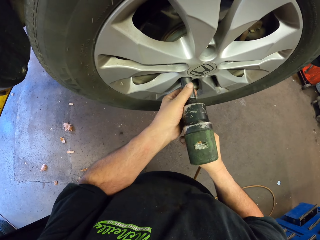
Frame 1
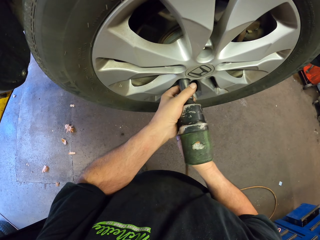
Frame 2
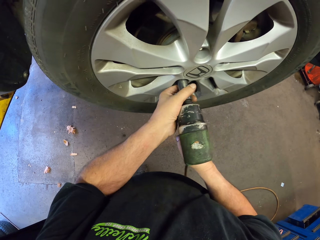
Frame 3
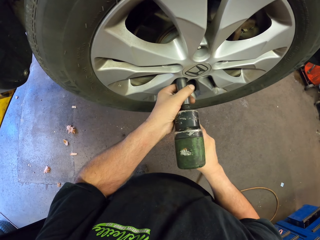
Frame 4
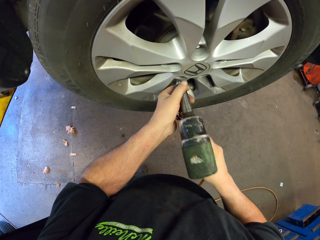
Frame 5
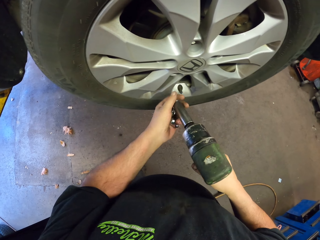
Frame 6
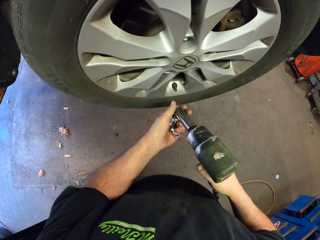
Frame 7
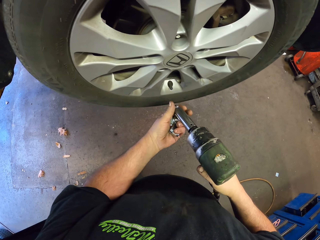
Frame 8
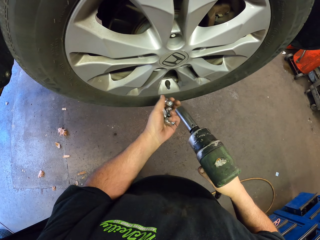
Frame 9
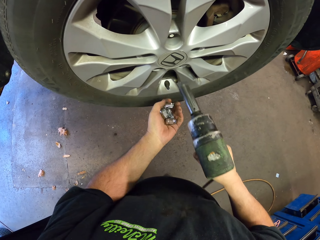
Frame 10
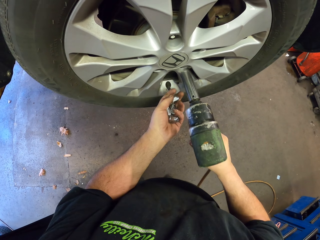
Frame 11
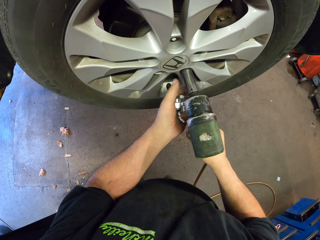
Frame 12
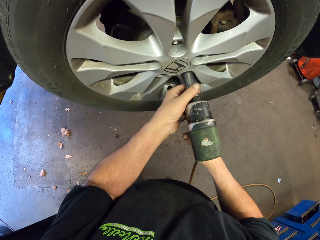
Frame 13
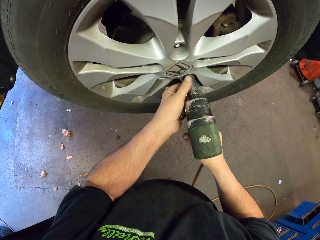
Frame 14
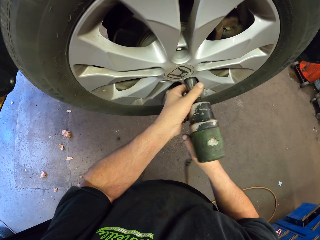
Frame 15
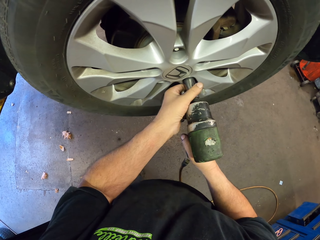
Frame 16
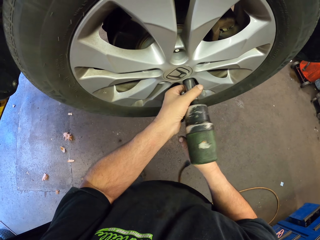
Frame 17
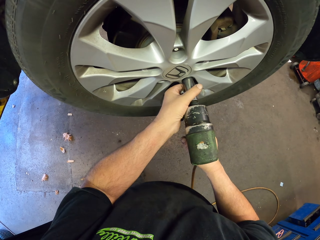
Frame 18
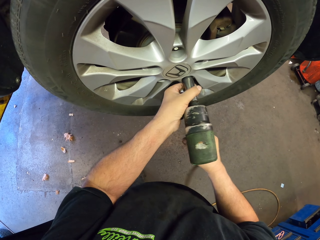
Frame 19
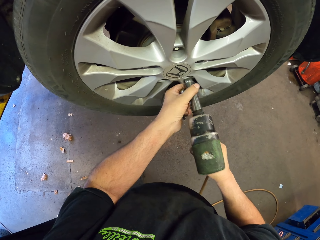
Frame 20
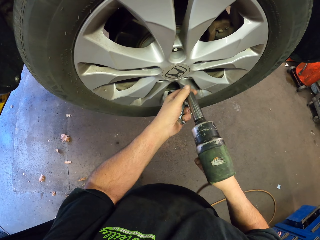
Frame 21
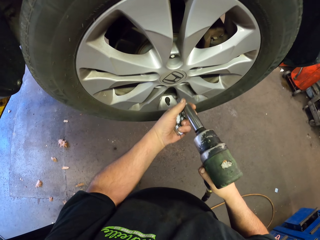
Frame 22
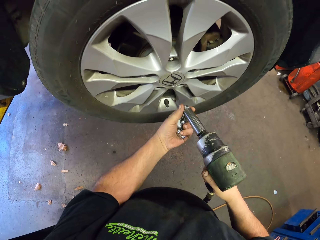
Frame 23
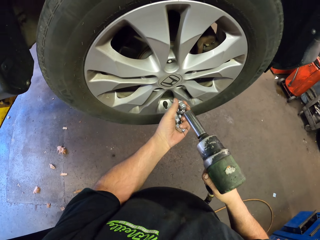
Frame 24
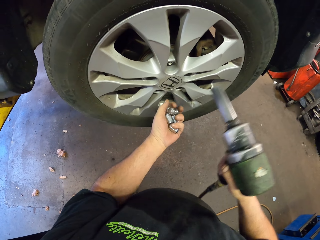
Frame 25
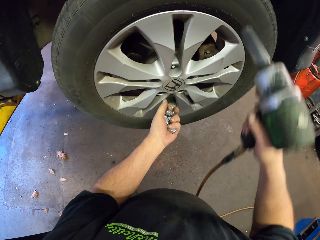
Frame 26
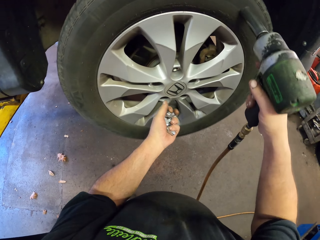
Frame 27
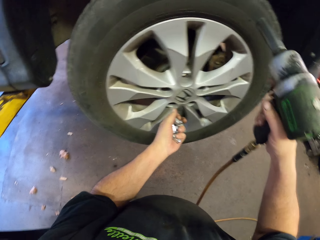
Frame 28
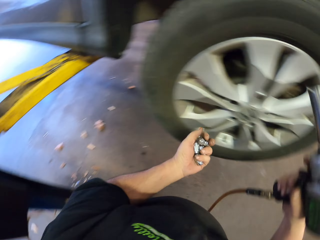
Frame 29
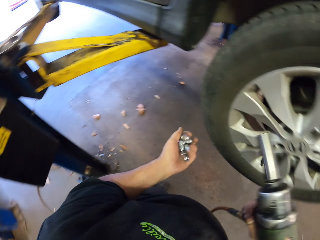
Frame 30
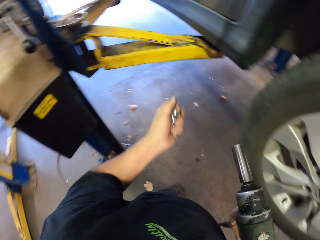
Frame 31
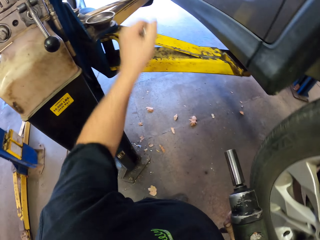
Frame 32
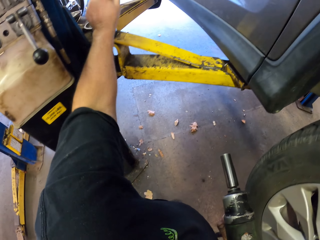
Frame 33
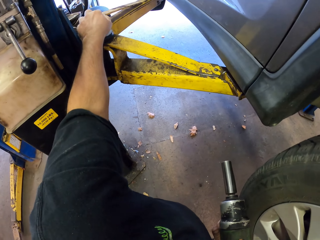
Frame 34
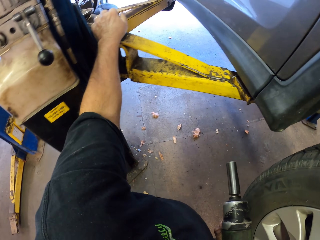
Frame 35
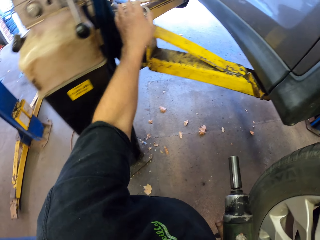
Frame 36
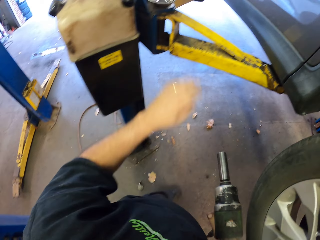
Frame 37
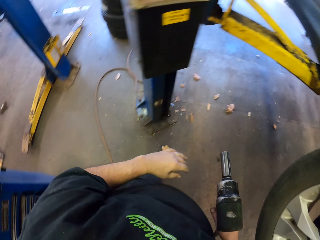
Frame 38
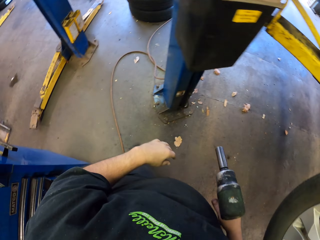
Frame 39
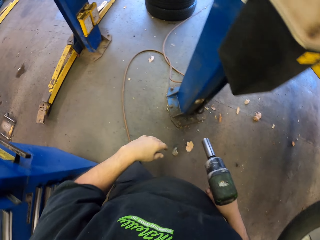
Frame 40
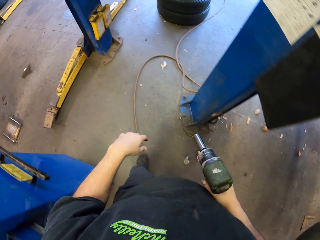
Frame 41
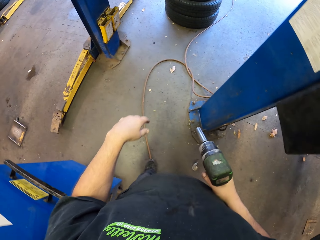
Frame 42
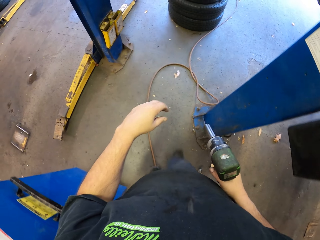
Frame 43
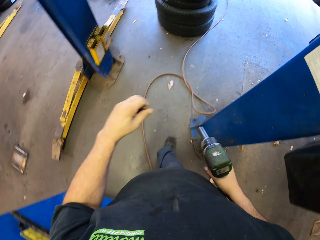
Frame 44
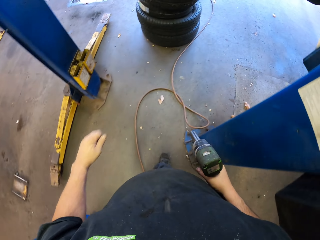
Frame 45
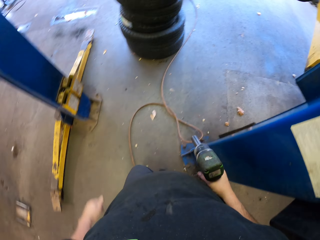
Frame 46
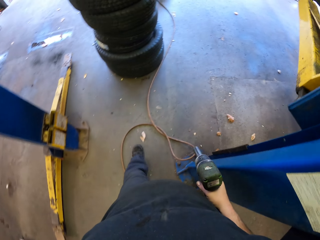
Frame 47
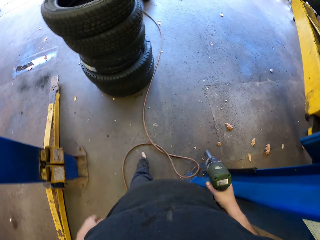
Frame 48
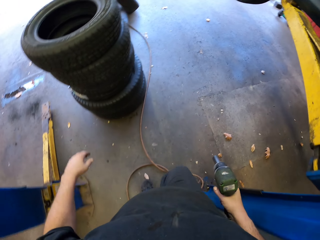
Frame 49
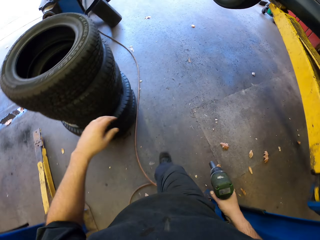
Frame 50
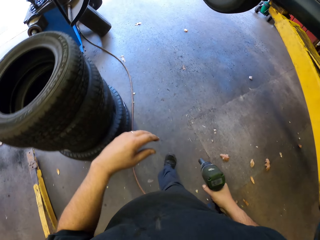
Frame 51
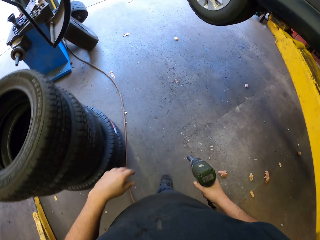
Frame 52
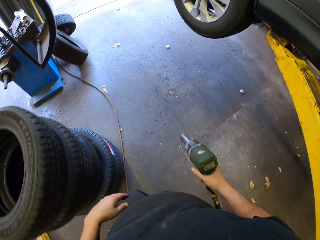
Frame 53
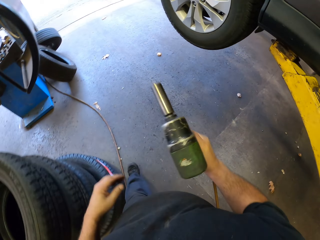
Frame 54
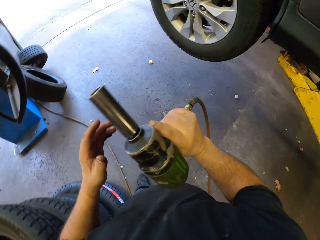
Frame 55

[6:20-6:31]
The camera wearer removes the nut. They put the nut on the hand. They remove the nut. They put the nut on the hand. They loosen the wheel. They hold the riveting gun. They put the nut down on something. They walk around on the tire.

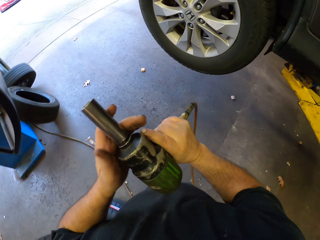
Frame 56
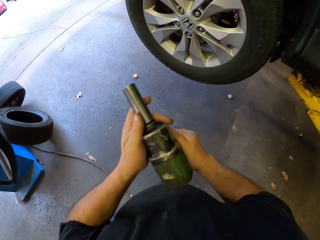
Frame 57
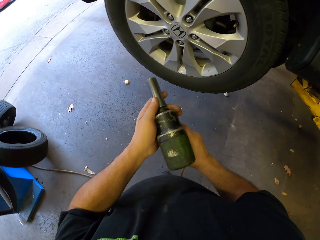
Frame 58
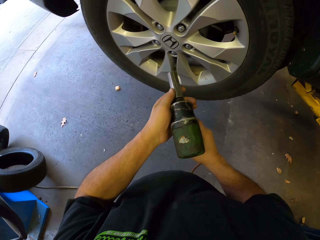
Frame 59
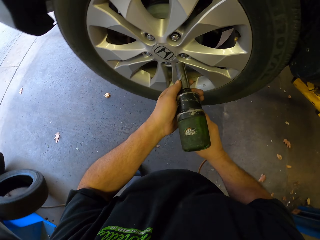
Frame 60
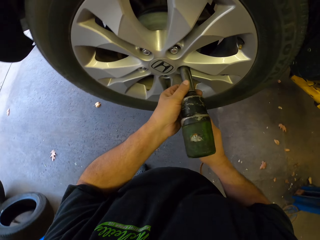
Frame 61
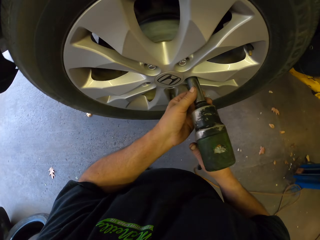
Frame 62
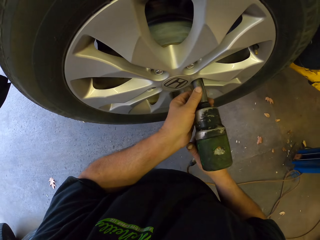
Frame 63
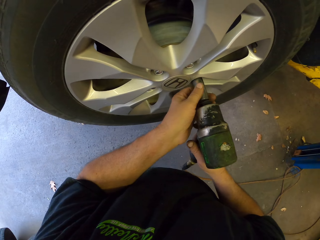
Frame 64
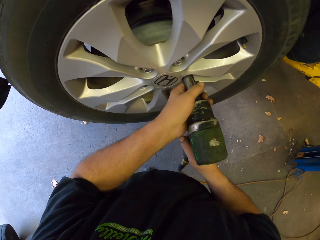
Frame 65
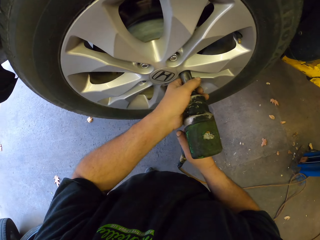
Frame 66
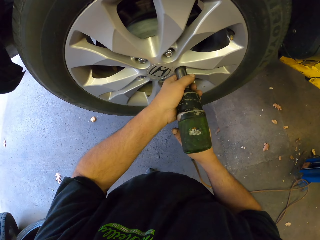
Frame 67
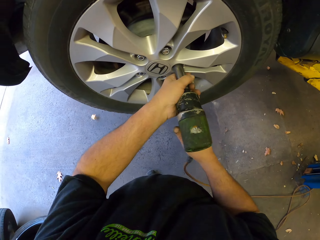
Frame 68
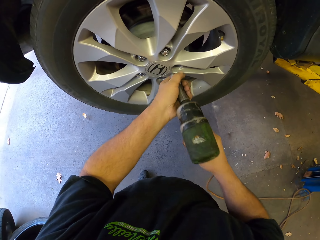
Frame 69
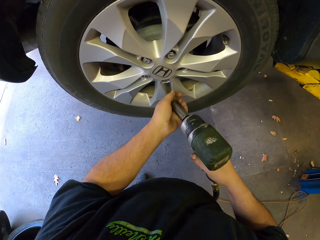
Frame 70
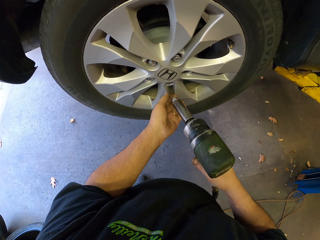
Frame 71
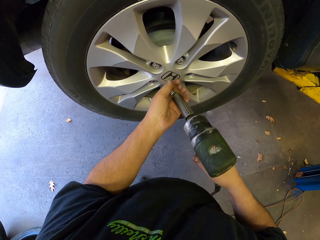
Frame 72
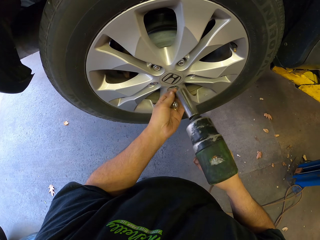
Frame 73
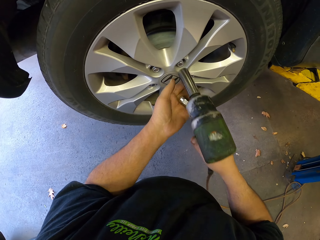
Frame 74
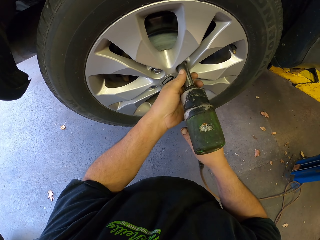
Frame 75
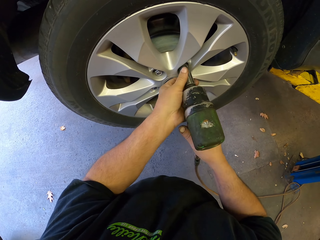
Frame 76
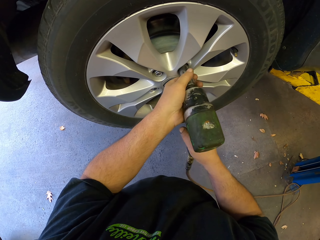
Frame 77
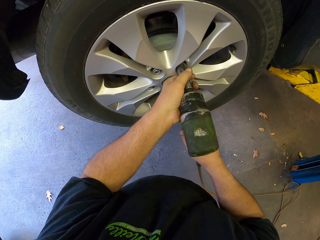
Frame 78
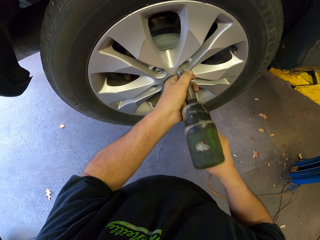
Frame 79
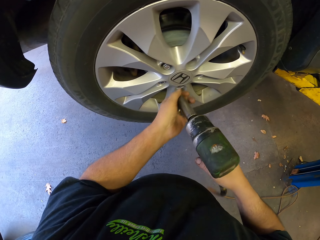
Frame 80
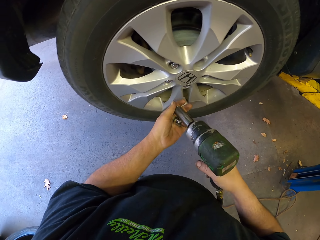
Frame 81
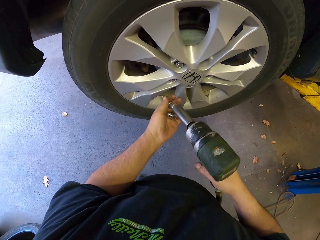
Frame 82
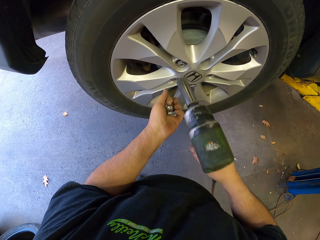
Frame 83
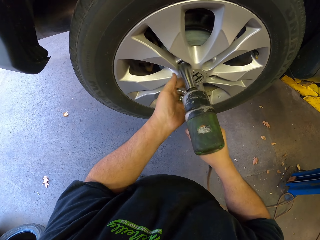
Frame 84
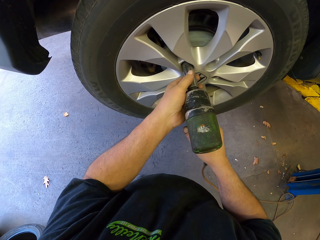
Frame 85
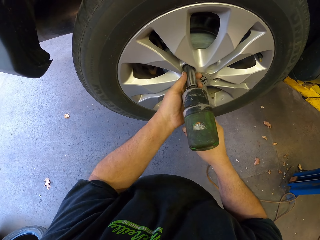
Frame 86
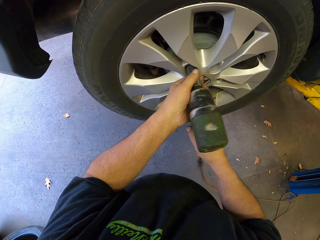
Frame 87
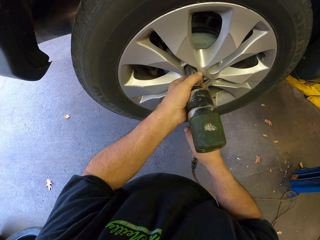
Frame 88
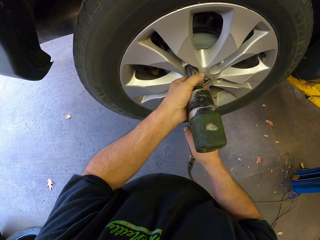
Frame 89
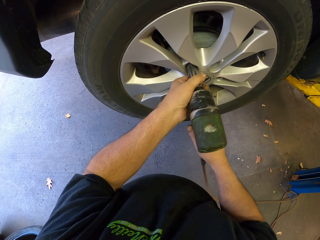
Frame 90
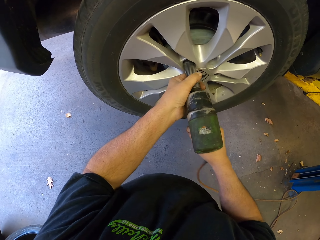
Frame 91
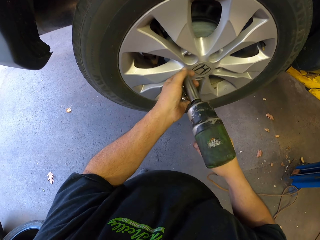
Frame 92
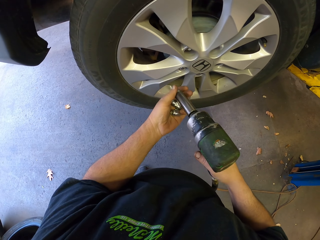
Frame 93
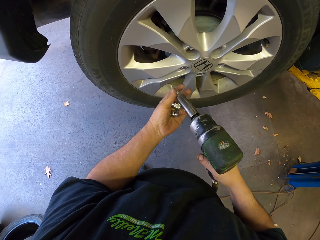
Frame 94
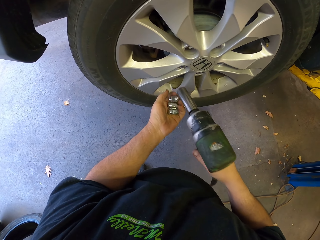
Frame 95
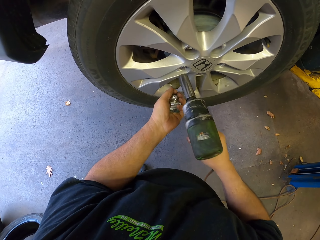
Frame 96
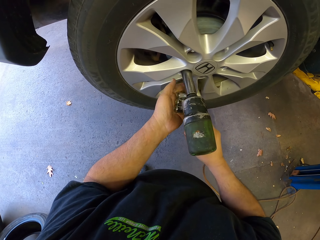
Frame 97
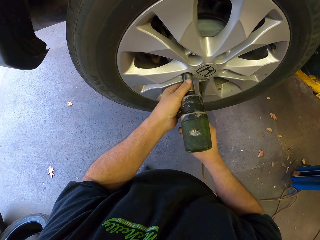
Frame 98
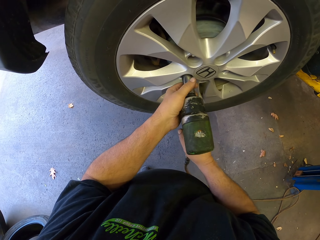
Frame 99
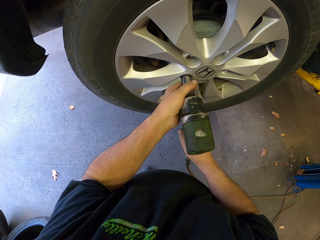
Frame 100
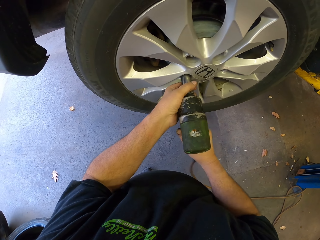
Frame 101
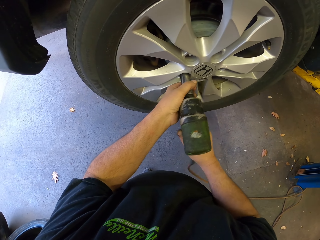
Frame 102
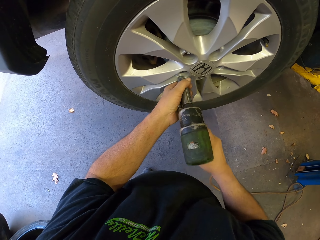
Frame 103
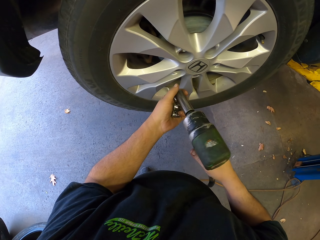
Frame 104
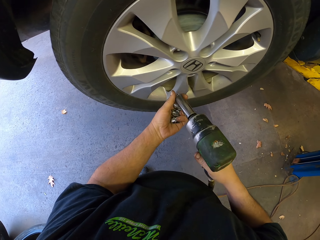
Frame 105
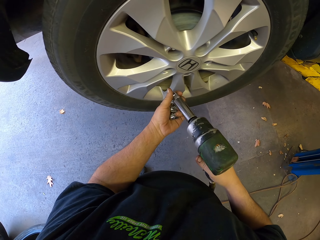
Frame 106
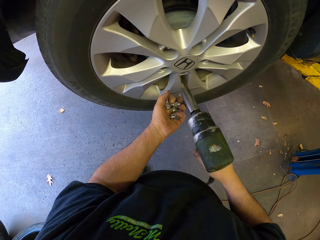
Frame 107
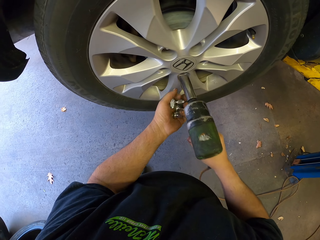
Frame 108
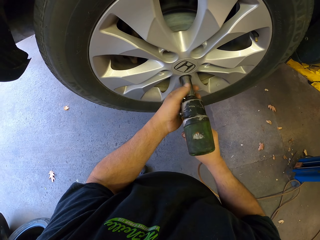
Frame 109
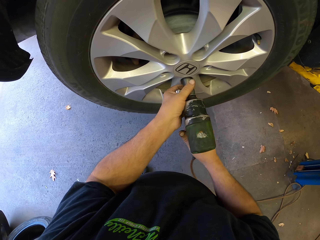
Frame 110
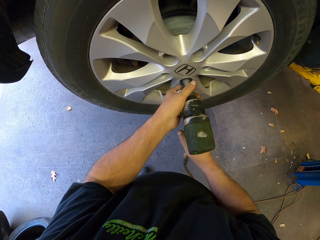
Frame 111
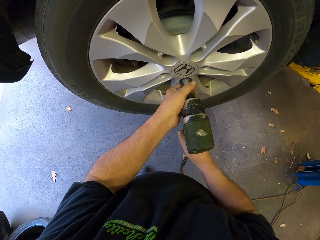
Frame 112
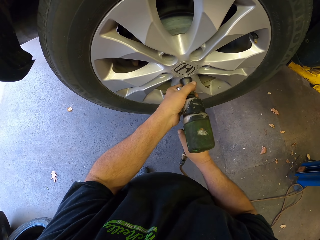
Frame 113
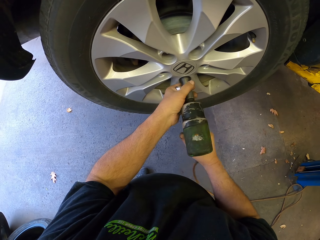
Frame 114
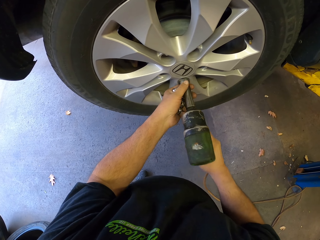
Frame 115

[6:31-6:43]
The camera wearer holds the riveting gun with the hands. They remove the nuts from the wheel. They put the nut on the hand. They remove the nut. They put the nut on the hand. They remove the nut. They put the nut on the hand. They remove the nut. They put the nut on the hand. They remove the nut.
